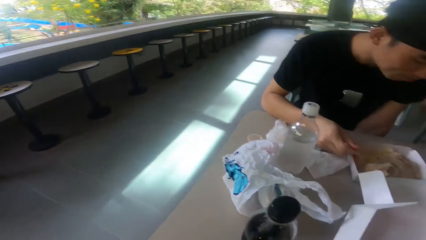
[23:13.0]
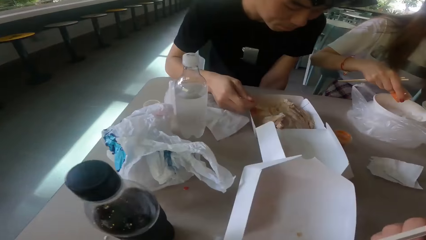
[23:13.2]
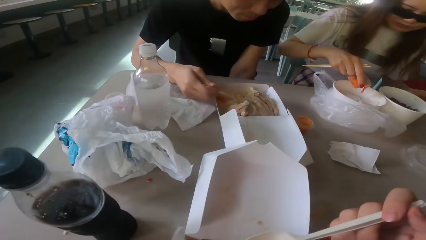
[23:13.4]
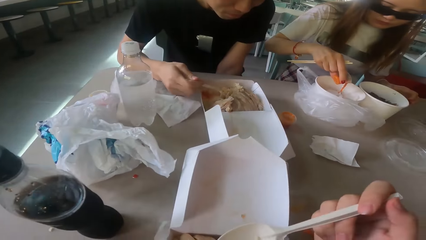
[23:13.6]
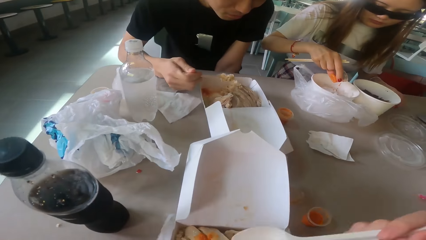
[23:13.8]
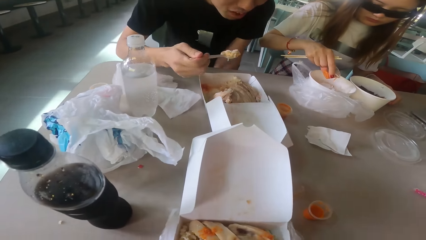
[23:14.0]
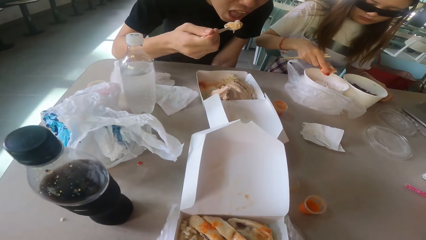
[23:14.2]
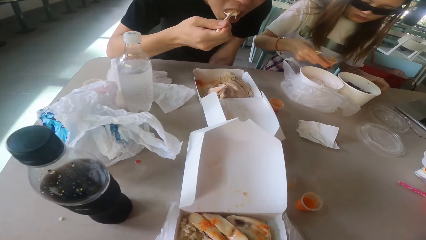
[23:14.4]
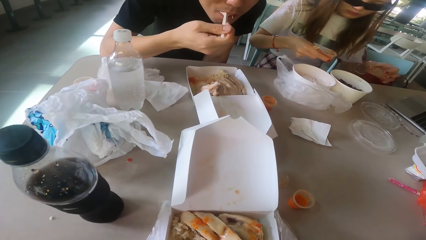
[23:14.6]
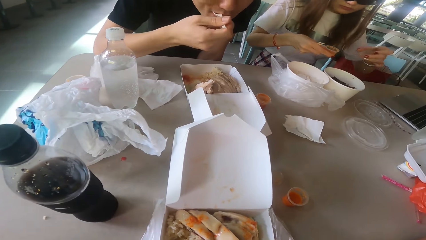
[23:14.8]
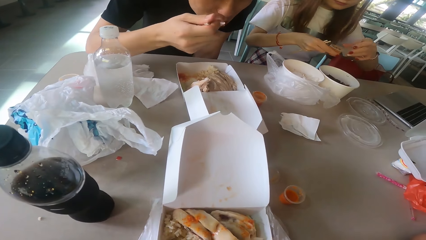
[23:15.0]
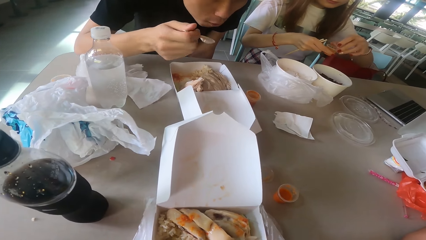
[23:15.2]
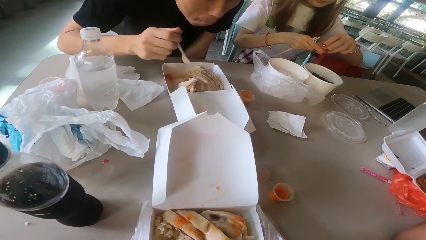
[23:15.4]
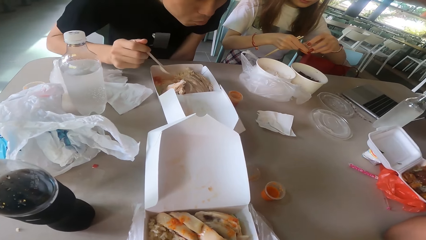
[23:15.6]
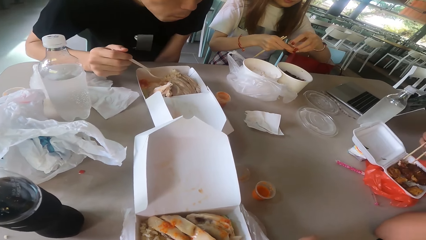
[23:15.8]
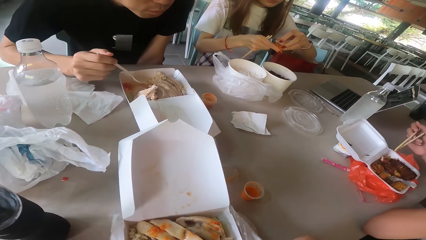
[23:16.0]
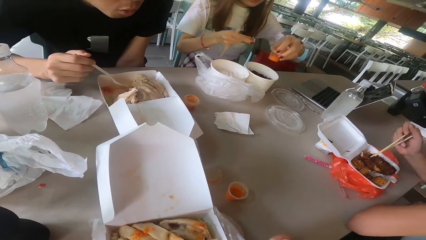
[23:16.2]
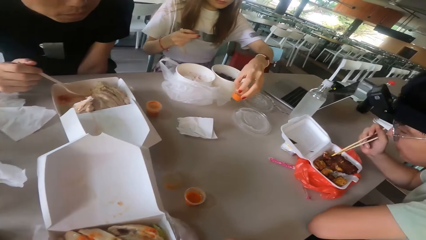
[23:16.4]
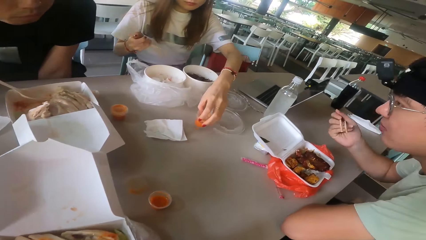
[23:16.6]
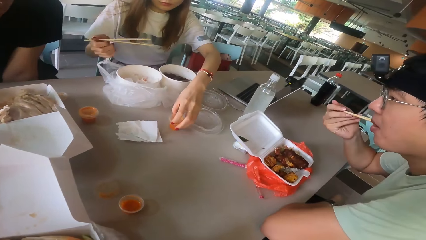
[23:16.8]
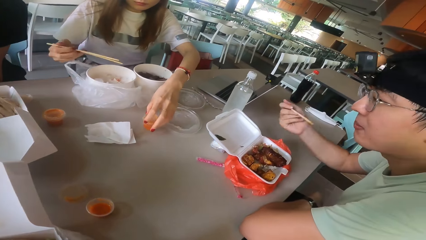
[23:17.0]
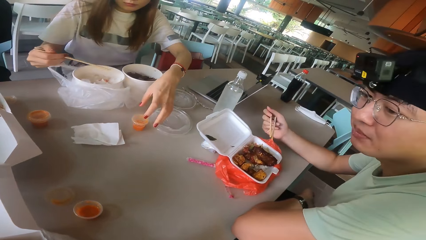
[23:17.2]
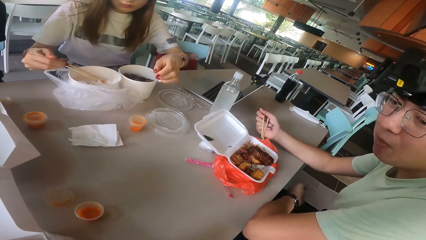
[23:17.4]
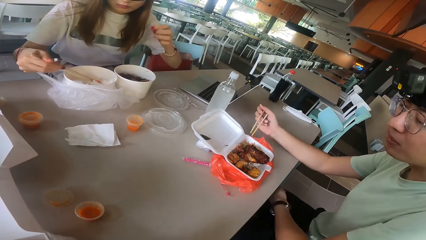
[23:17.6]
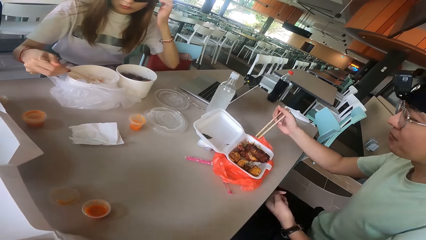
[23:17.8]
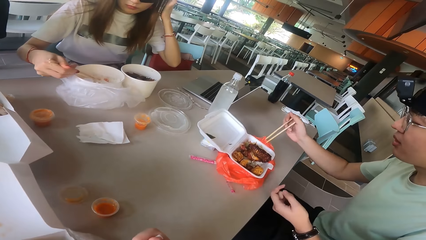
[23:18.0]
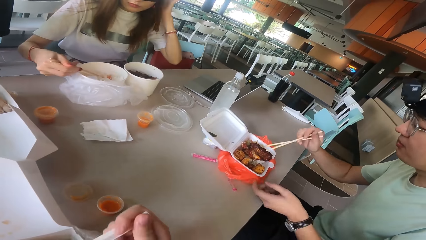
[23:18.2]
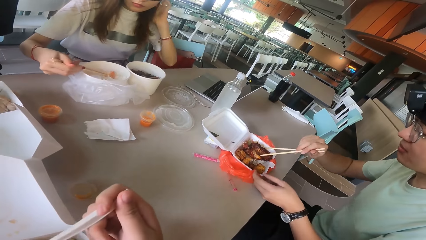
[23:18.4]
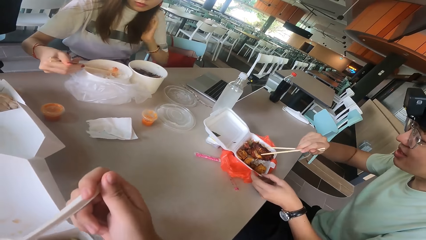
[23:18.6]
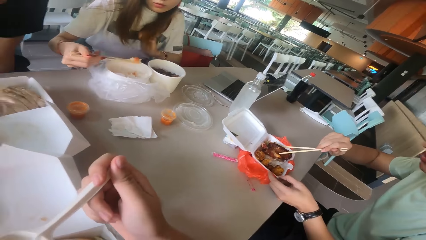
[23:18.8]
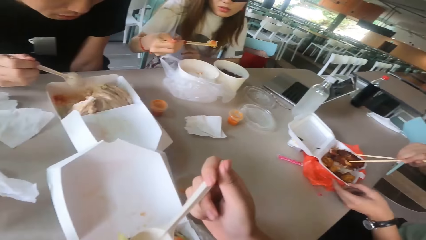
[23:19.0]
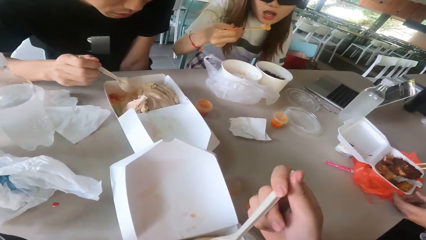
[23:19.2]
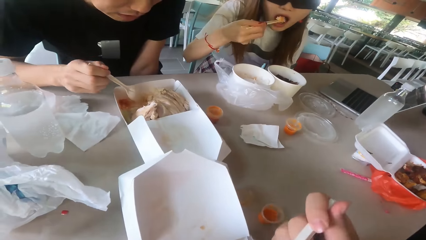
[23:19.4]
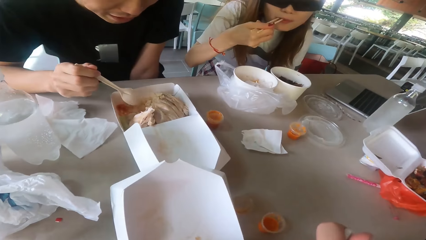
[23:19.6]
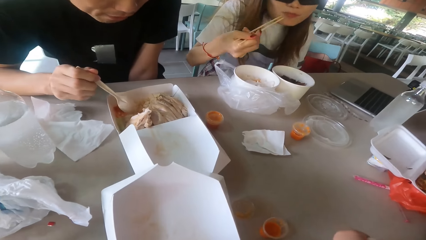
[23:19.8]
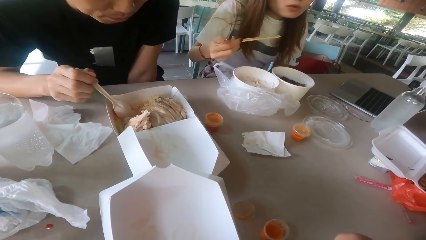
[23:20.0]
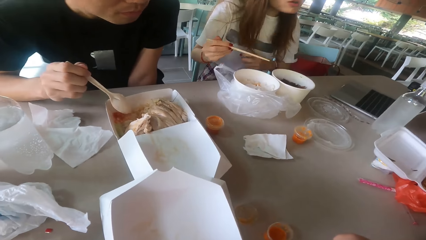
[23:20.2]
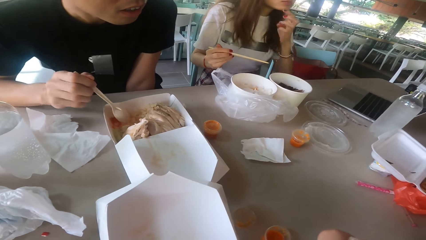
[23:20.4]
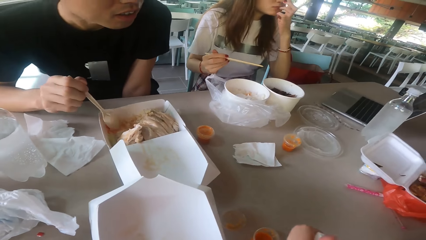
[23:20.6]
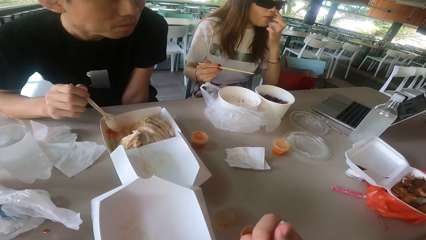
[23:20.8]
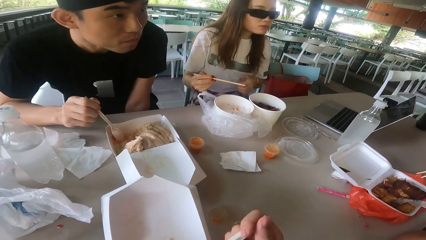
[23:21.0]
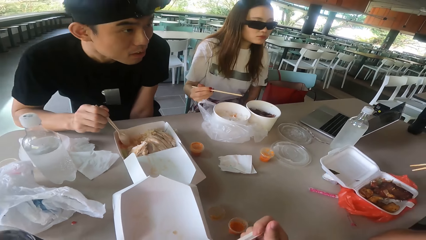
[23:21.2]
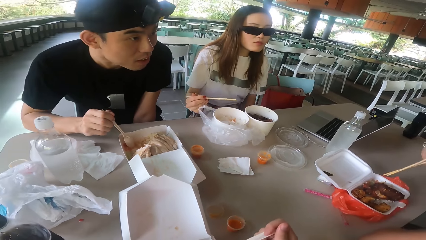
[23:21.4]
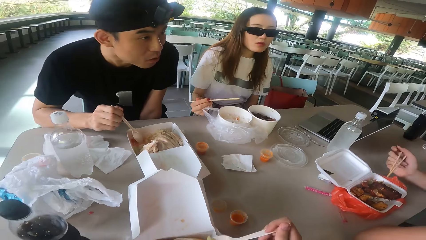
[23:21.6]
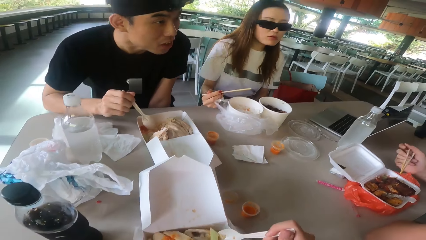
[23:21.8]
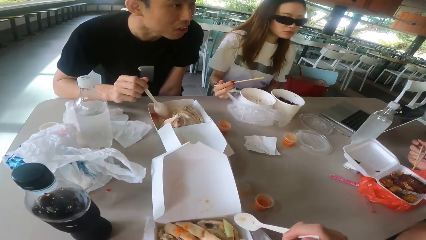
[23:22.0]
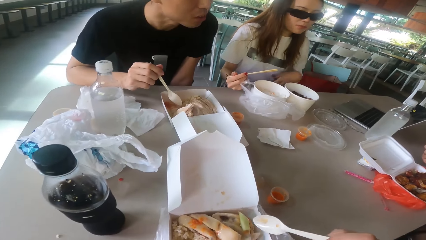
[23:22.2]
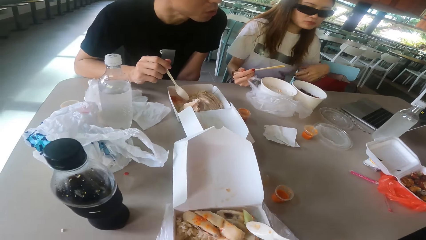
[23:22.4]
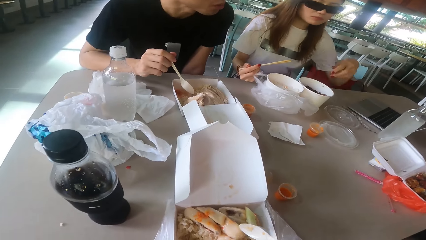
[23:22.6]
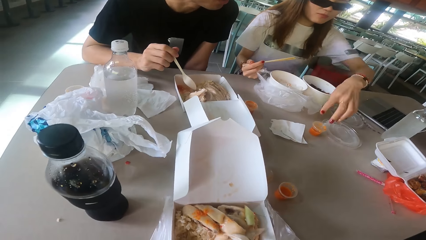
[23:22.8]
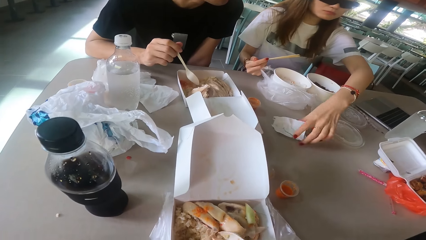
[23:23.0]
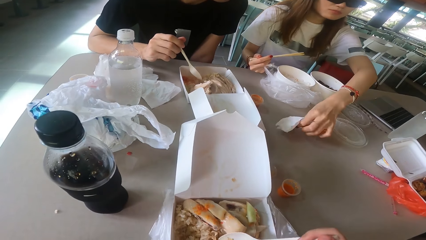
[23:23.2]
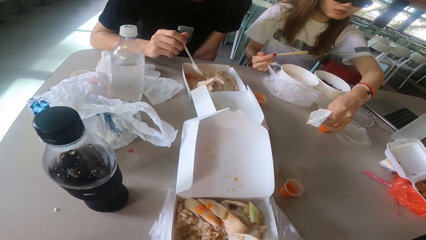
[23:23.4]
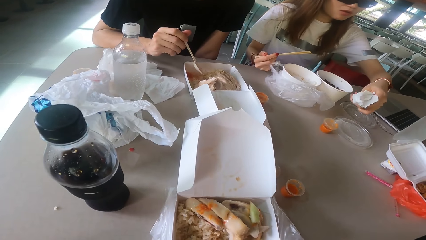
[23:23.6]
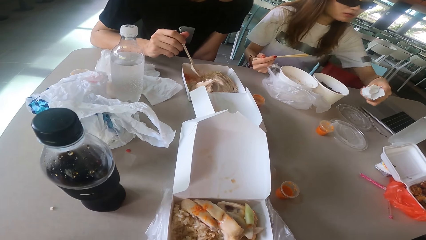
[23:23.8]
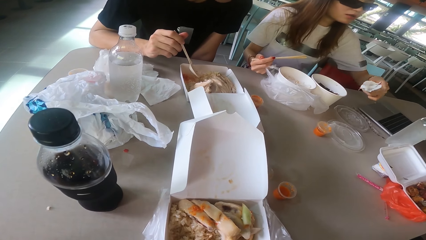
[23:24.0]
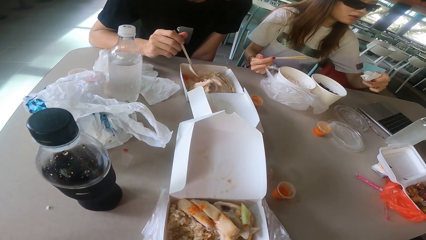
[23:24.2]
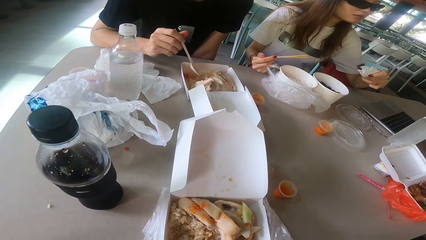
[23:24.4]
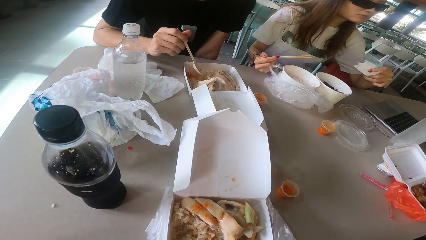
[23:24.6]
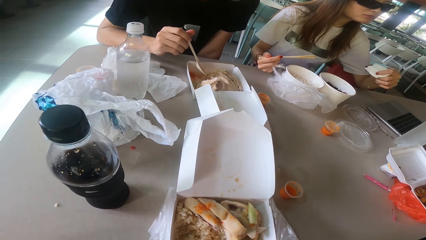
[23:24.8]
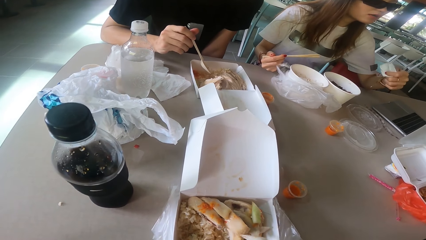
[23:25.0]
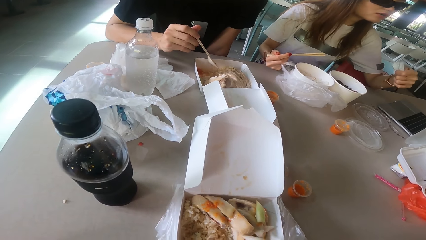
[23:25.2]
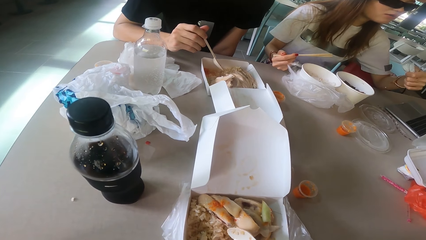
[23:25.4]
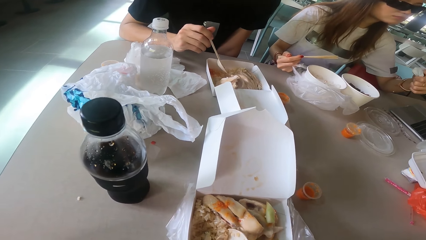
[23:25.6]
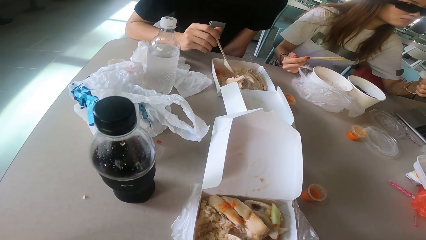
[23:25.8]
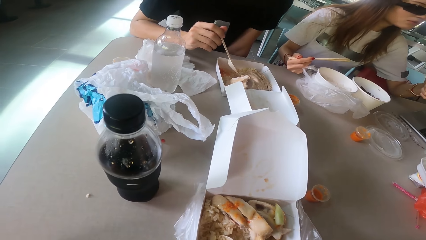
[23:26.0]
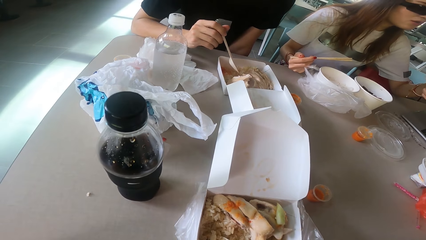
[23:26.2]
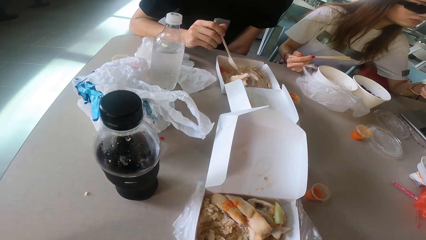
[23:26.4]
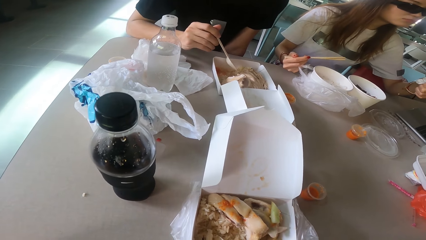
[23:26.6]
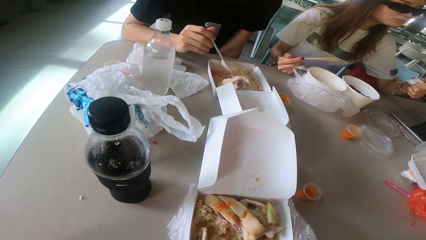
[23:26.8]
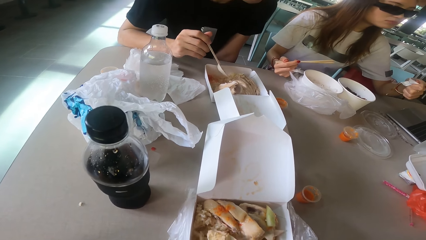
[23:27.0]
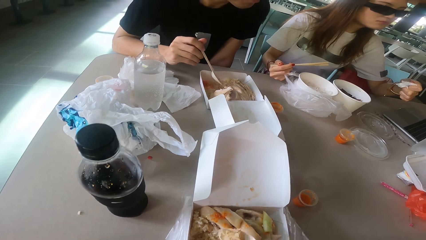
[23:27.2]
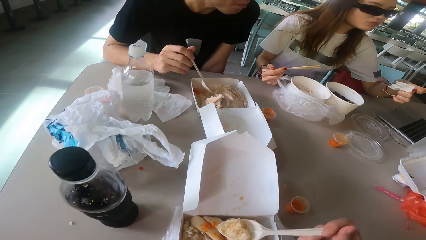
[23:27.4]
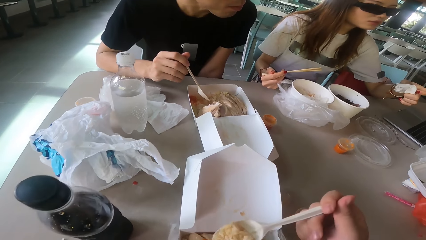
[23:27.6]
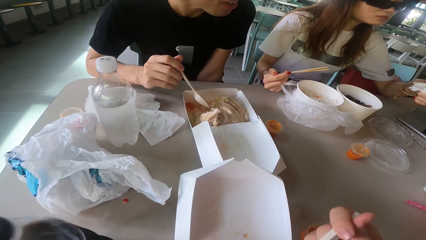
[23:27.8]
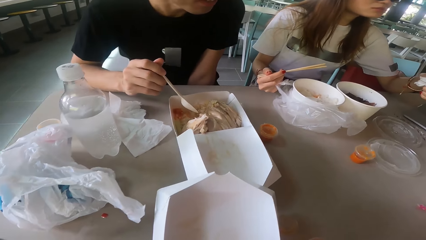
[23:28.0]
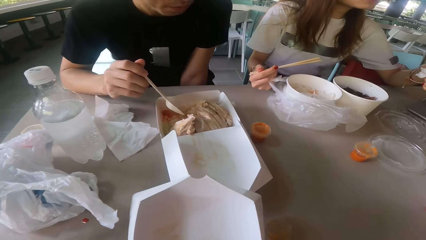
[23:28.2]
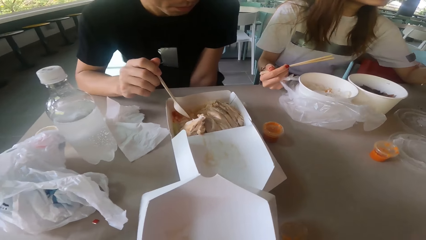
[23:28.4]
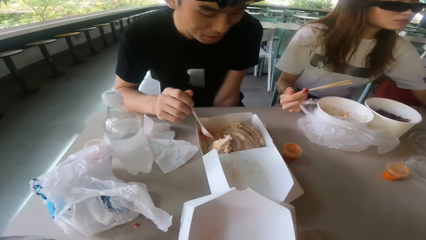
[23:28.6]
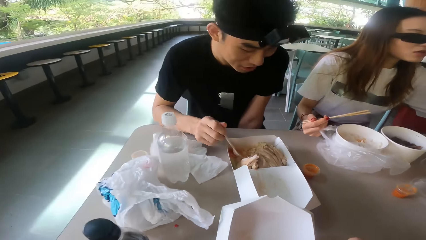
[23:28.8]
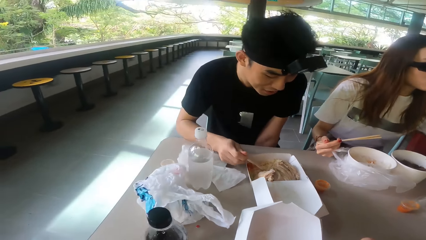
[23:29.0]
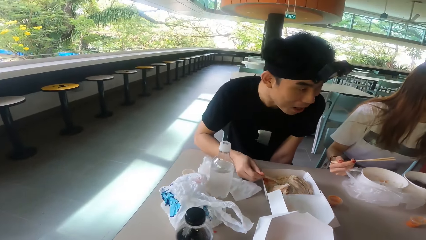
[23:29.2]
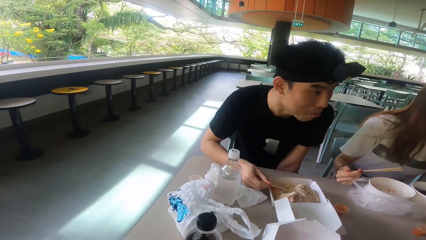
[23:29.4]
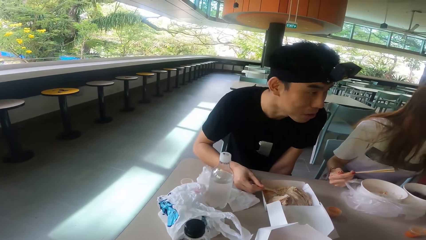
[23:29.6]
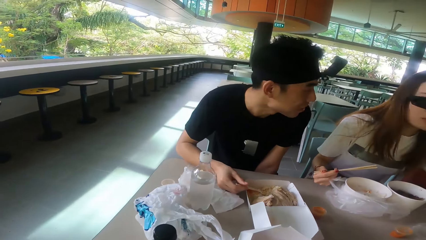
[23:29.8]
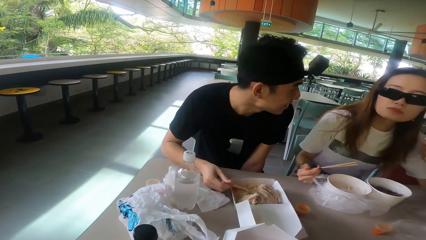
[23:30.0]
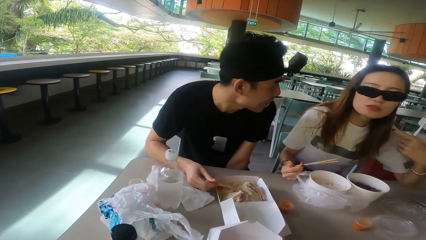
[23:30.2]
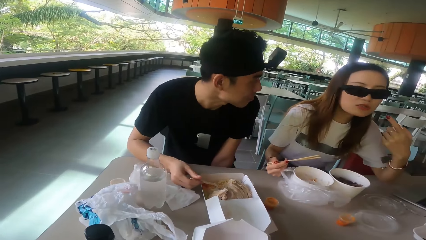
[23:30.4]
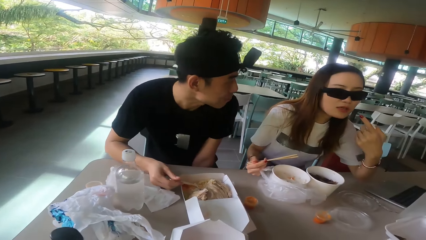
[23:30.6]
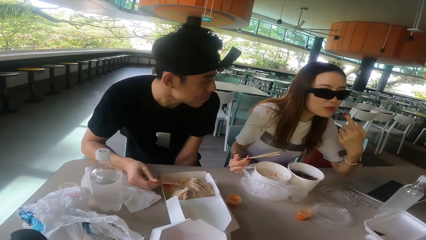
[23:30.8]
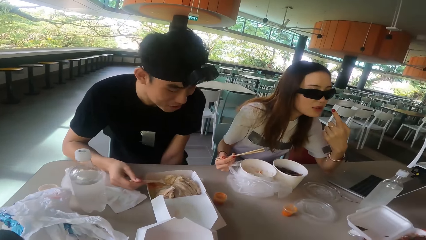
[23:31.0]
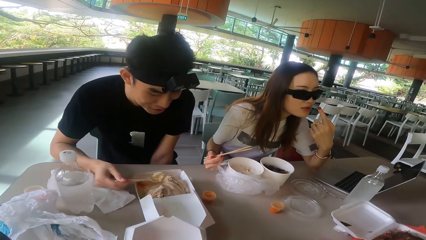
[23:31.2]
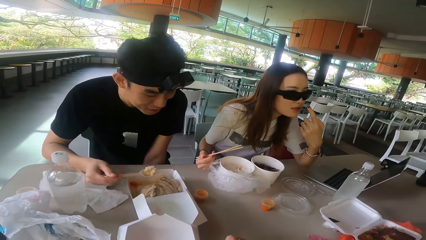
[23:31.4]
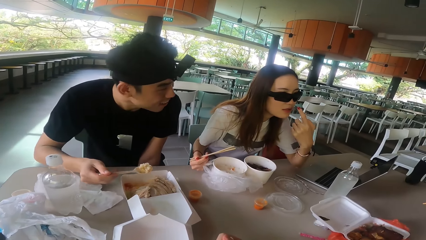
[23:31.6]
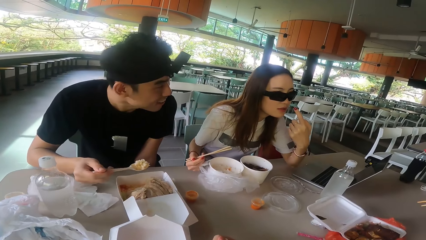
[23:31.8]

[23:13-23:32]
The camera wearer looks around. A man eats the food. A woman pours the salad soup in the dish. The woman closes the salad soup and puts the salad soup on the table. The woman eats the food with chopsticks. Another woman eats the food. The camera wearer eats the food. The man talks. The first woman picks up the serviette. The camera wearer scoops the food. They eat the food. They scoop the food.
